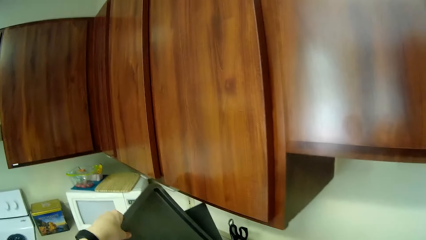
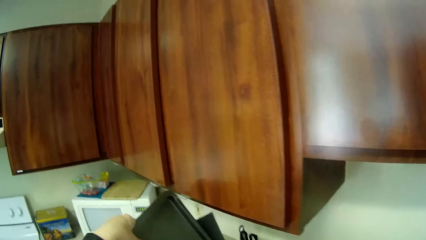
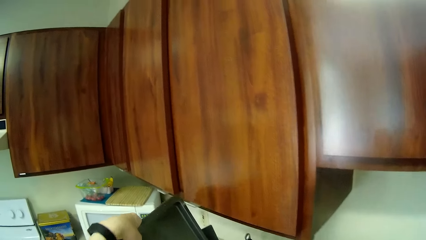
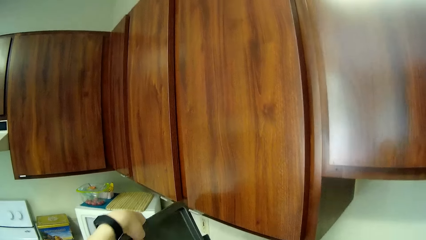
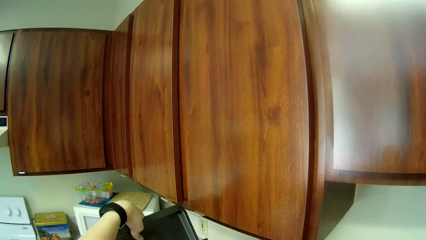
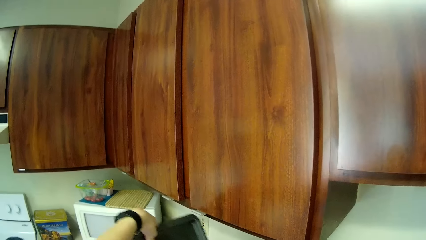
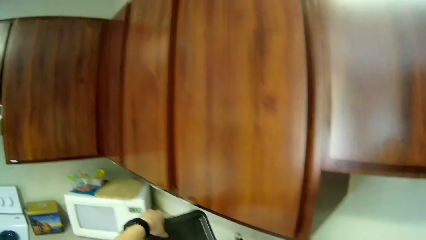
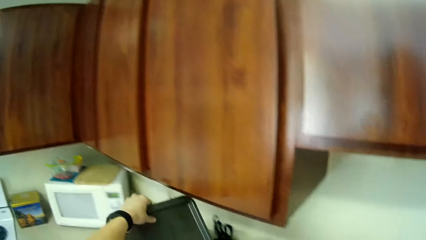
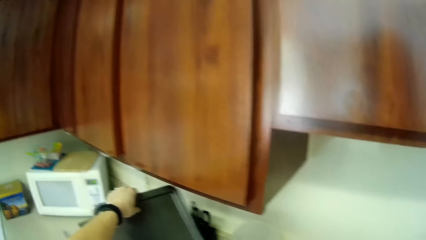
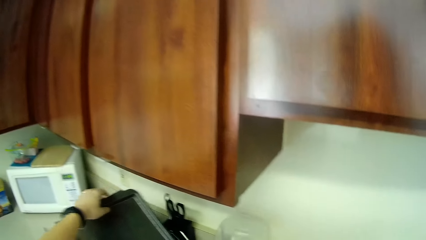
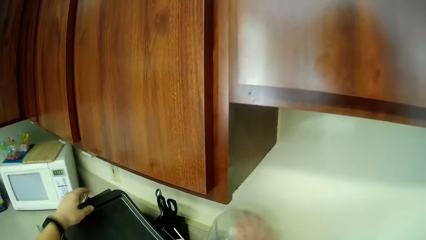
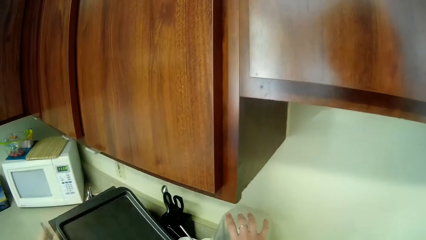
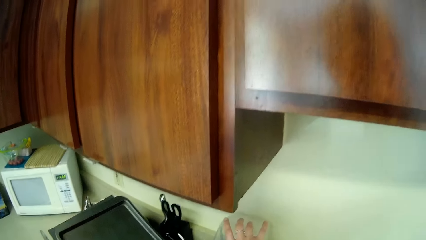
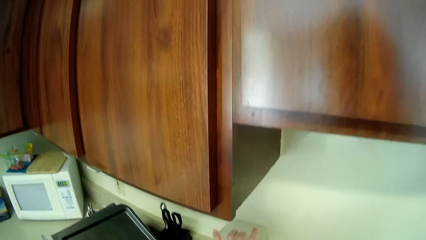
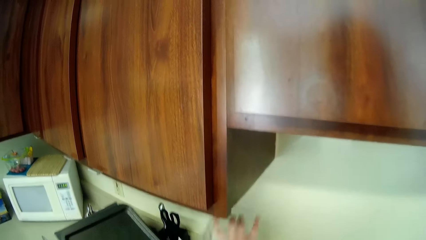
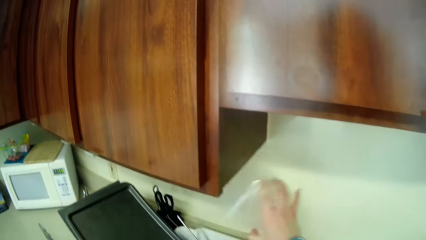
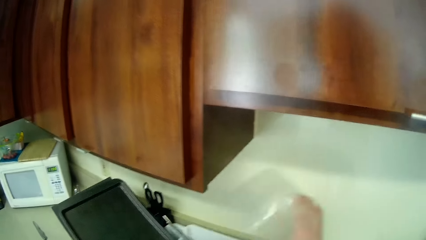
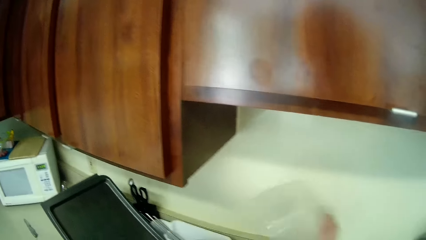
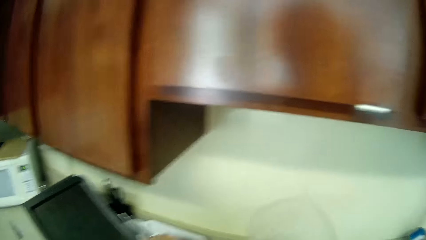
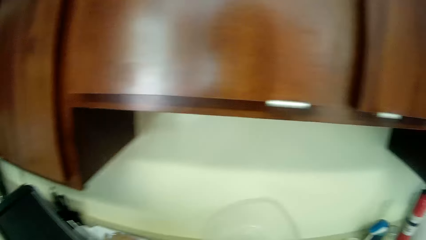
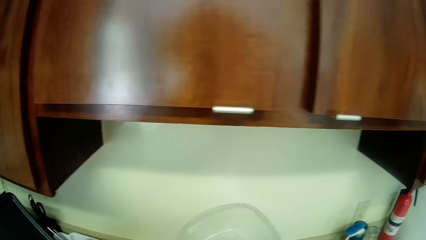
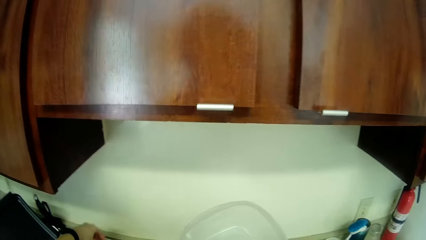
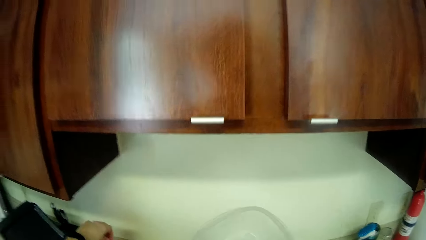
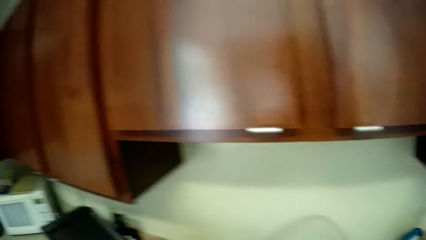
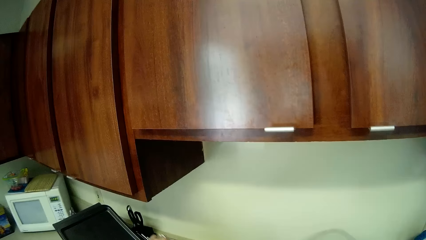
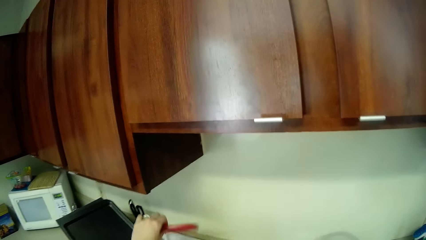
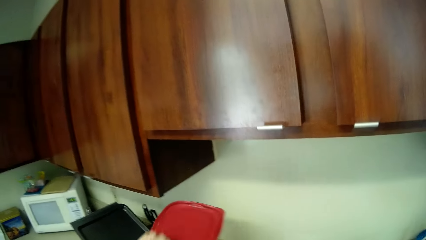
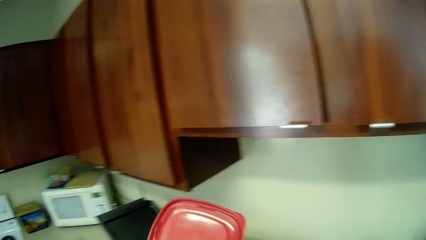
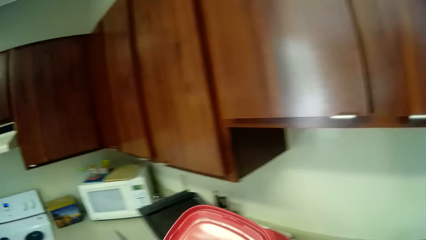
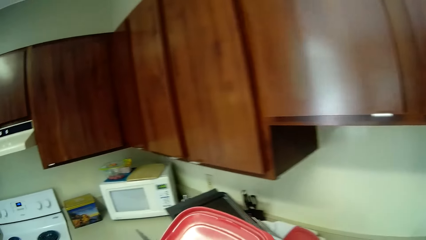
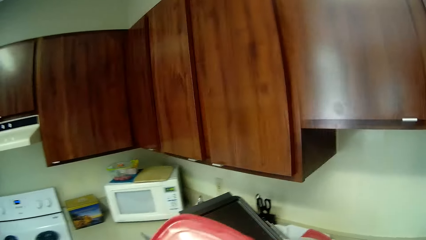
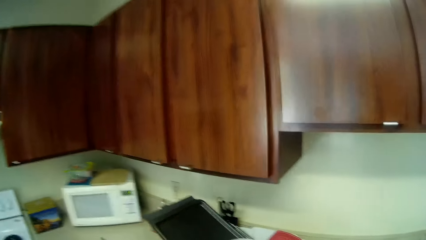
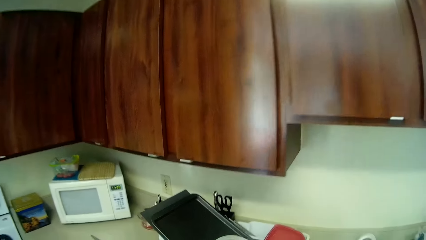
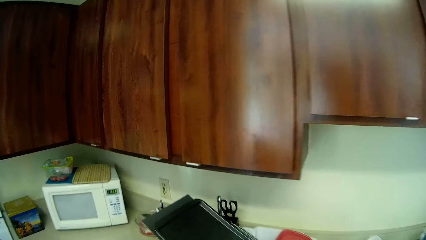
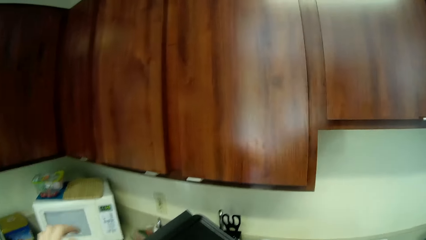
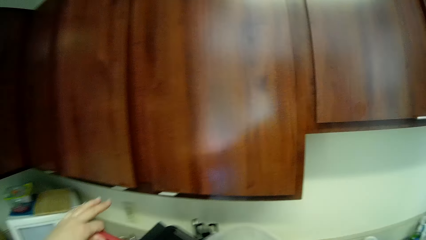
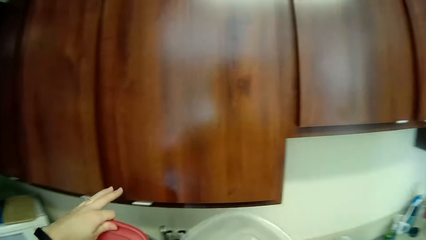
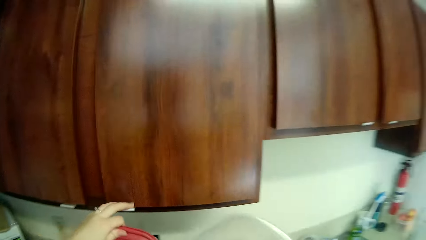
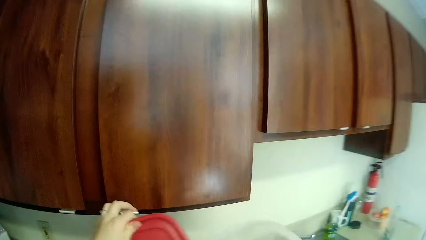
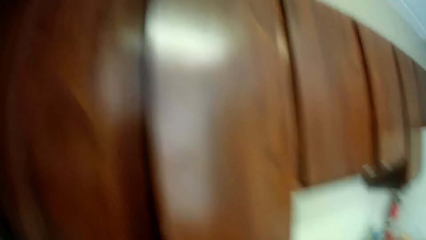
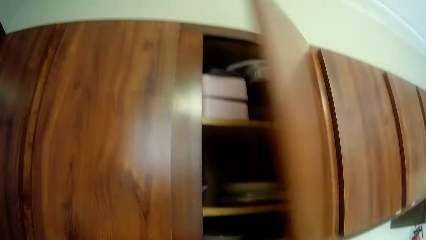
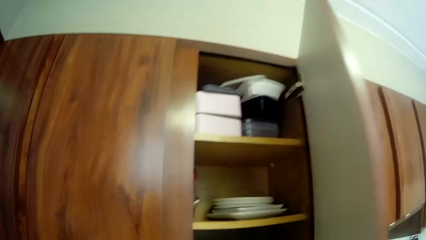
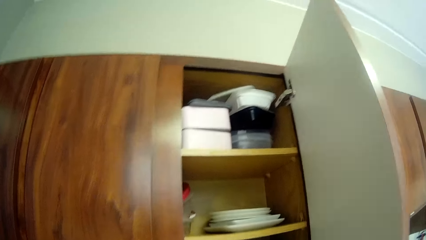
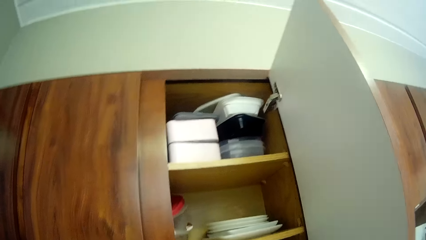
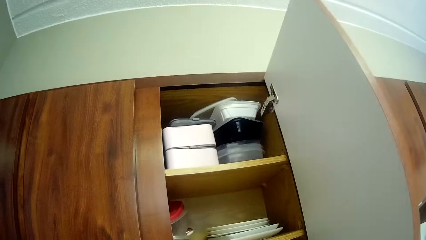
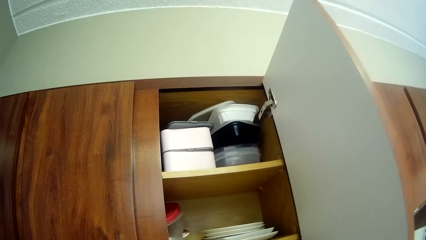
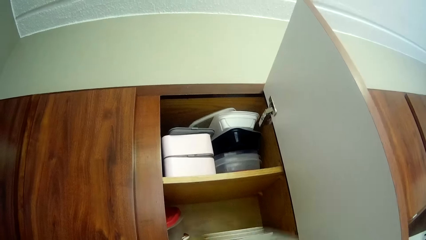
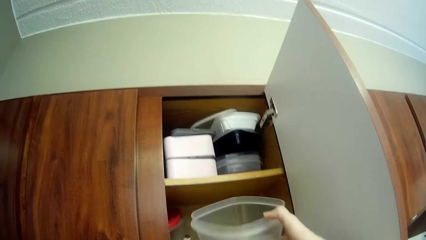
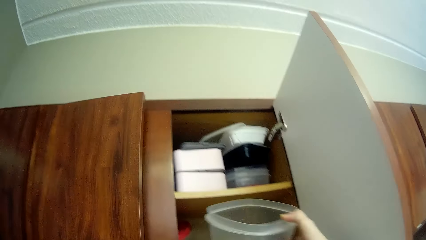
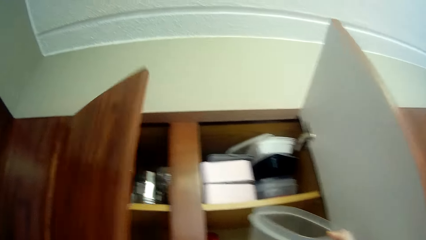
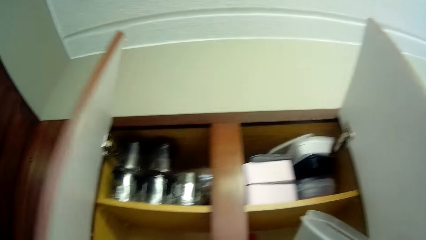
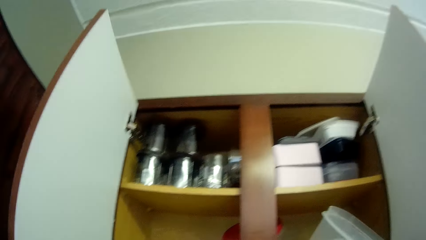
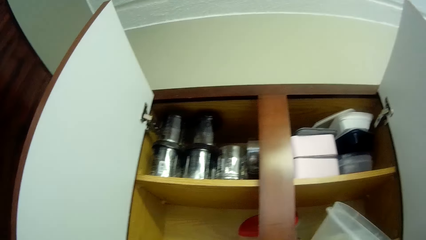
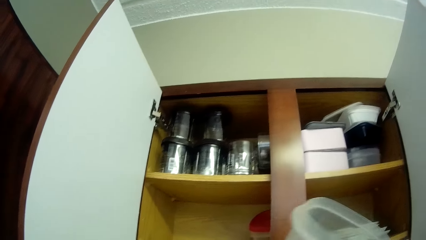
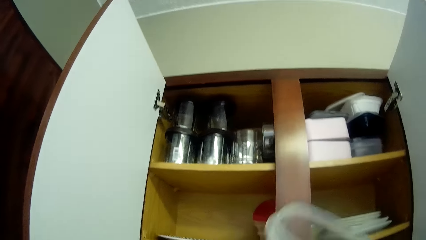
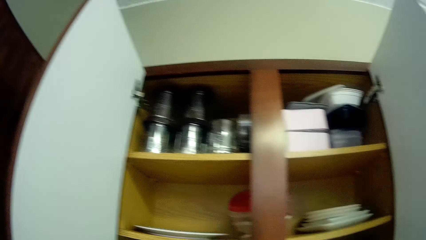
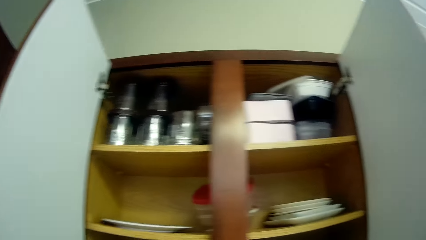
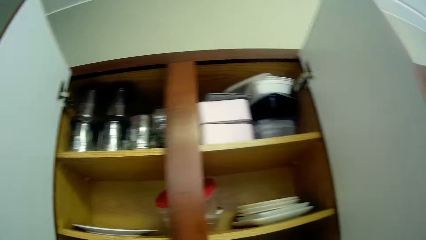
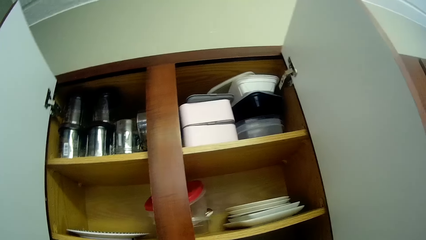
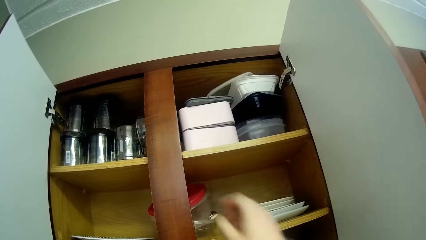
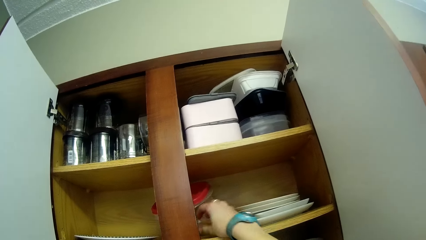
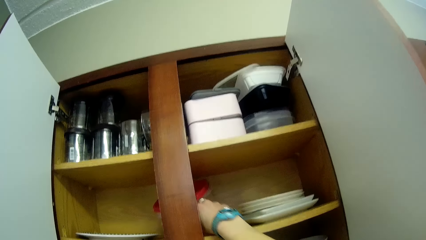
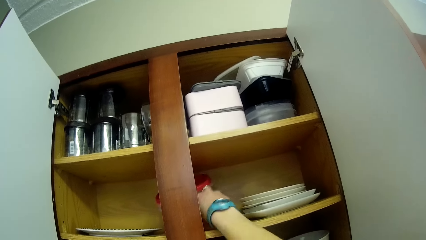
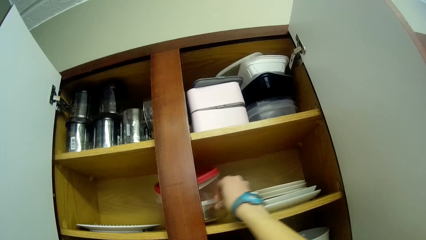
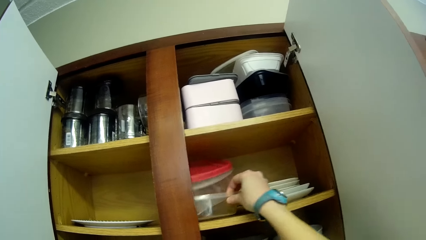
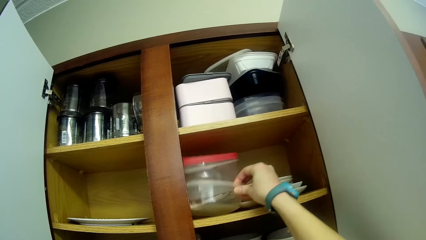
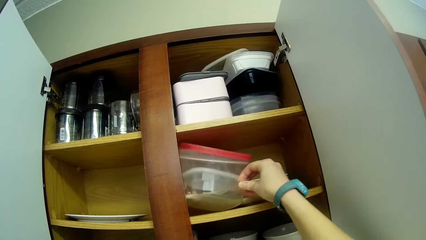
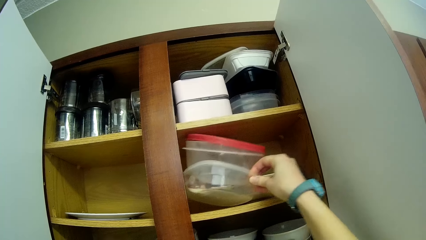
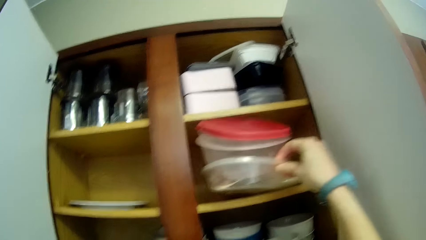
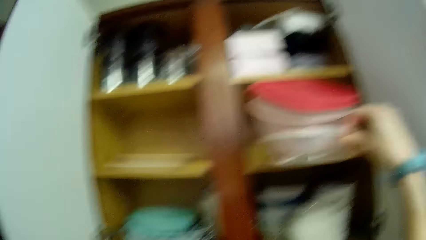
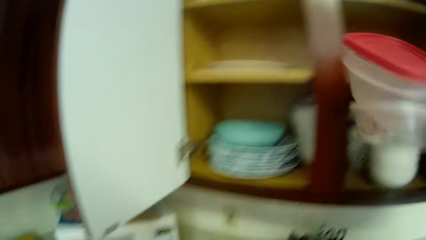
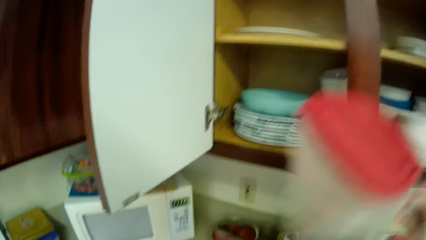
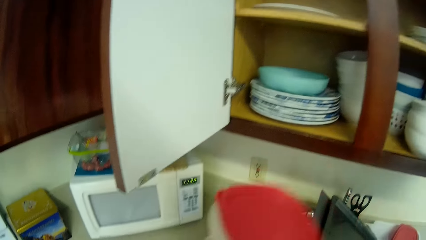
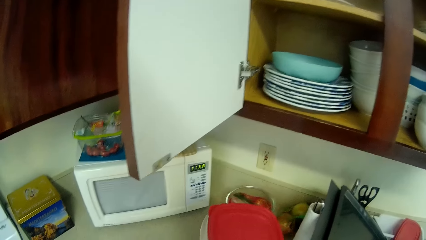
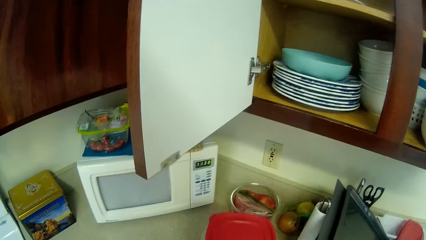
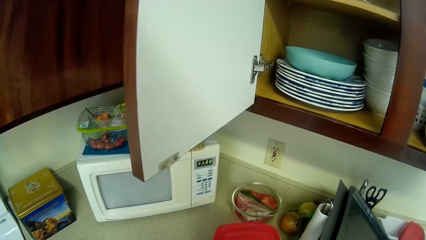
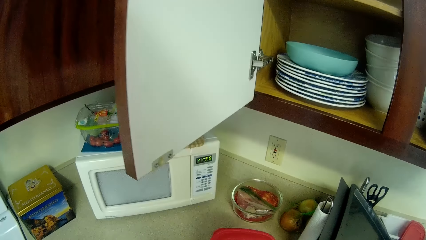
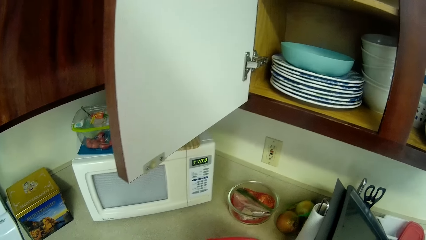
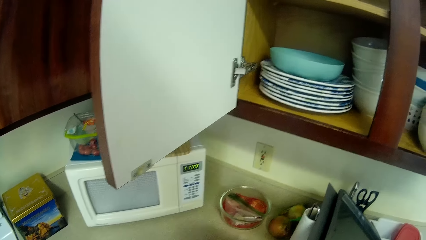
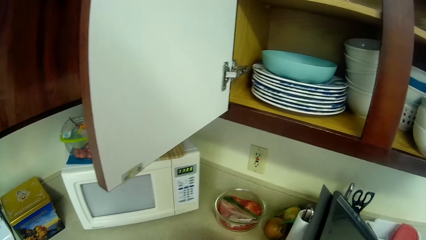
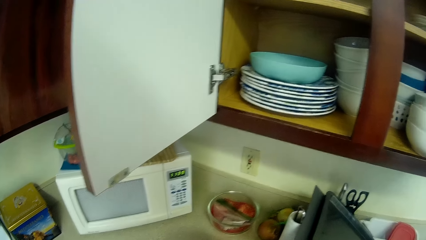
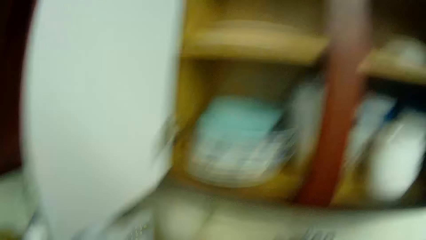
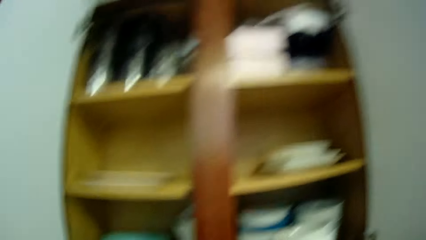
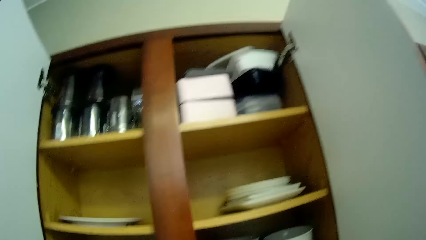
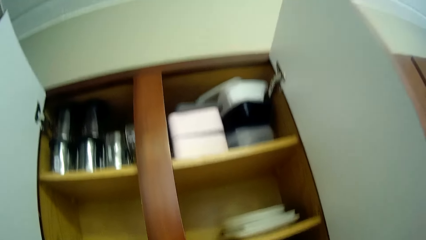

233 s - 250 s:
The camera wearer picks up a plastic container or dish from the plate rack with her right hand. She picks up a red container from the plate rack with her left hand. She opens the cupboard or cabinet with her left hand. She picks up a plastic container from the cupboard with her right hand. She opens the cupboard with her left hand. She puts the dish in the cabinet. She picks up a stack of plastic containers from the cupboard with her right hand.
